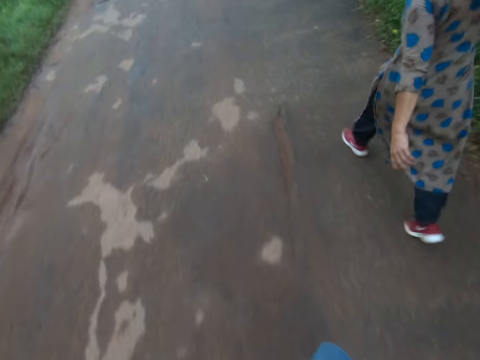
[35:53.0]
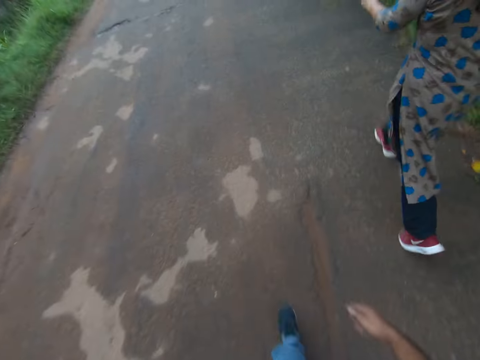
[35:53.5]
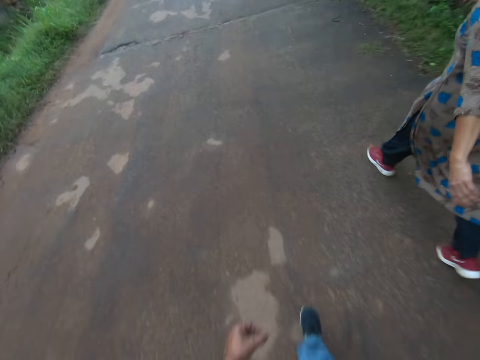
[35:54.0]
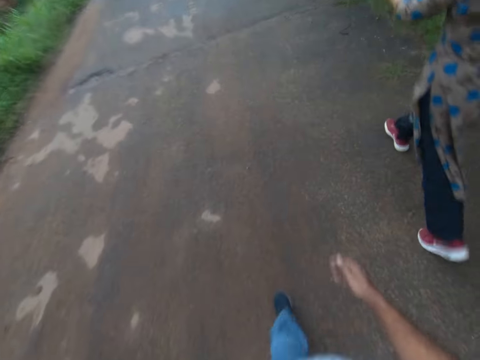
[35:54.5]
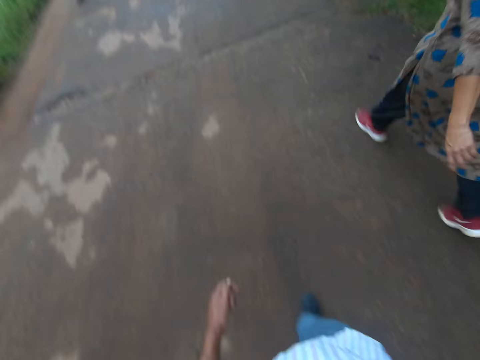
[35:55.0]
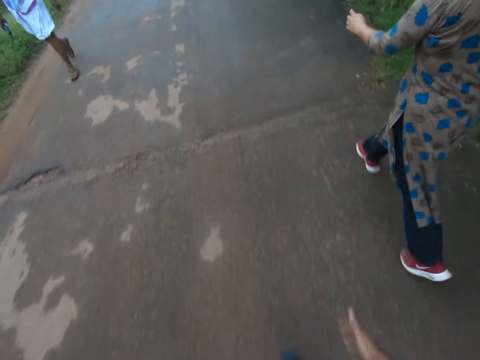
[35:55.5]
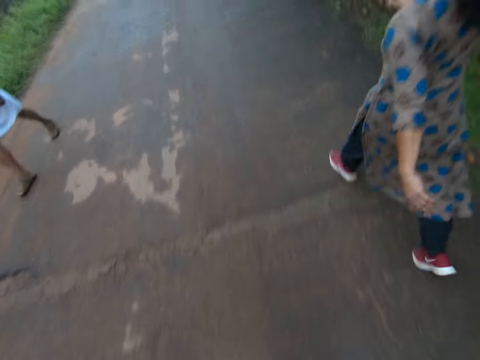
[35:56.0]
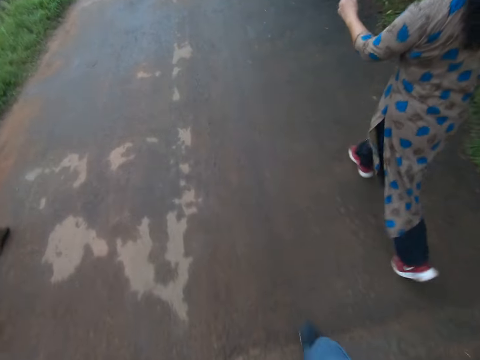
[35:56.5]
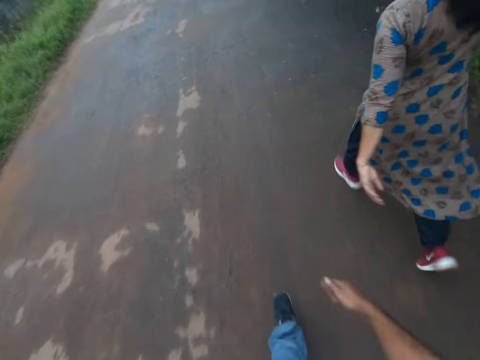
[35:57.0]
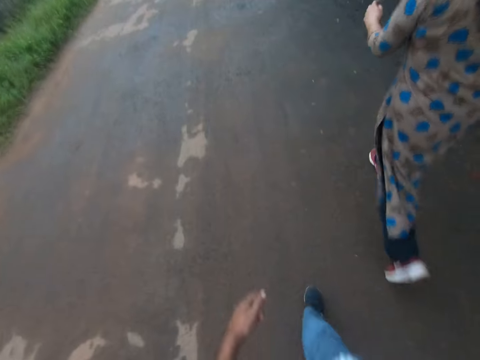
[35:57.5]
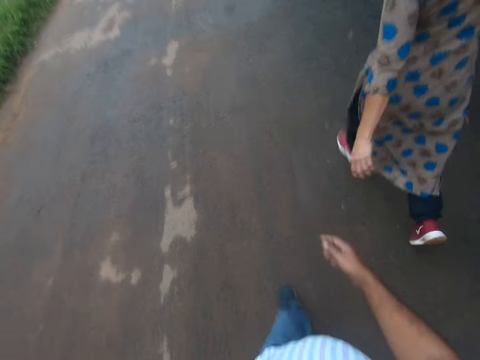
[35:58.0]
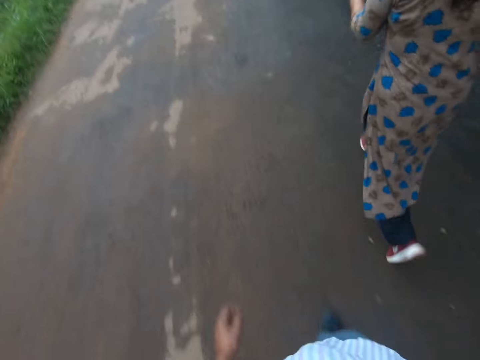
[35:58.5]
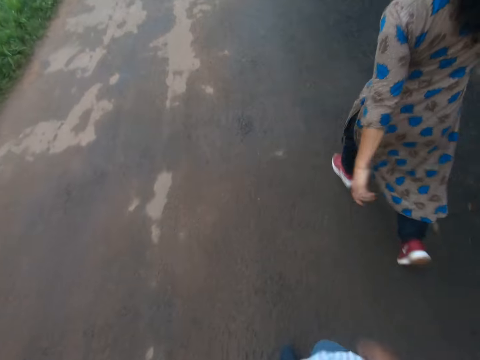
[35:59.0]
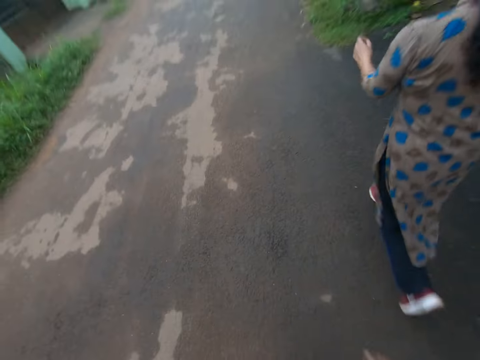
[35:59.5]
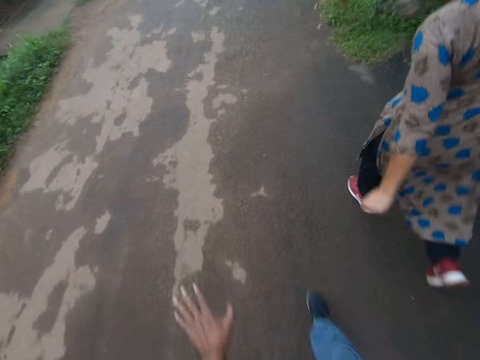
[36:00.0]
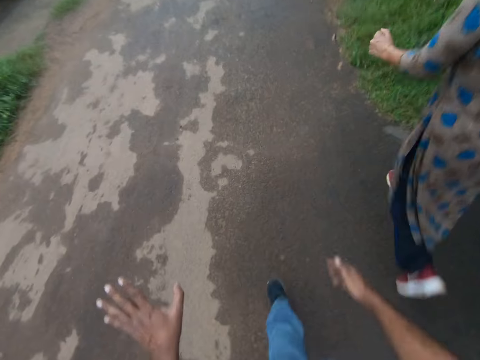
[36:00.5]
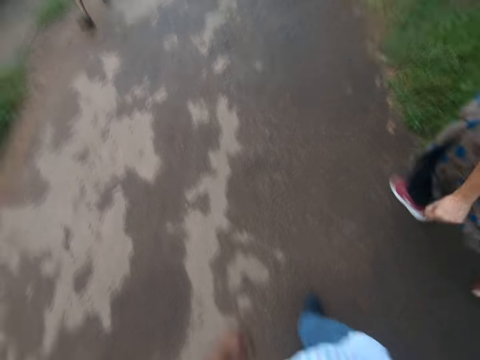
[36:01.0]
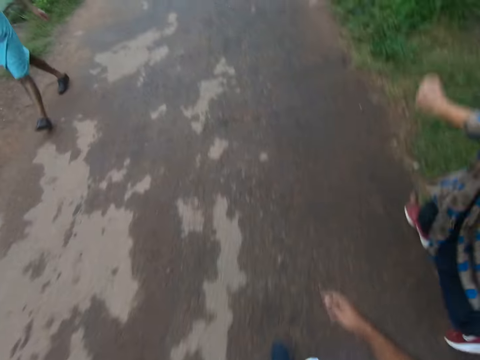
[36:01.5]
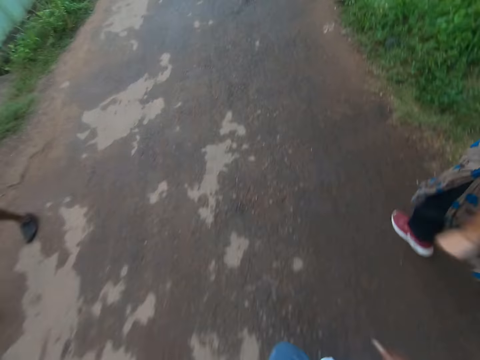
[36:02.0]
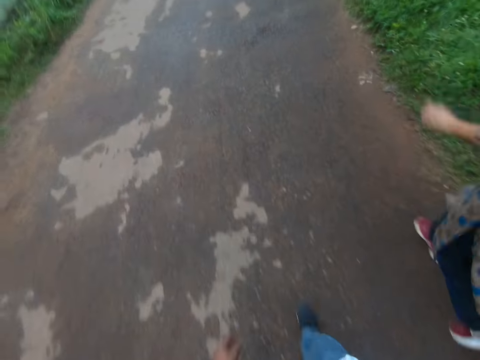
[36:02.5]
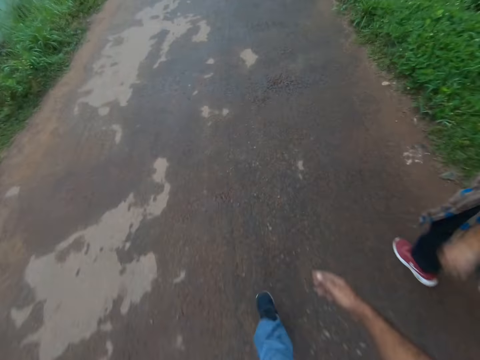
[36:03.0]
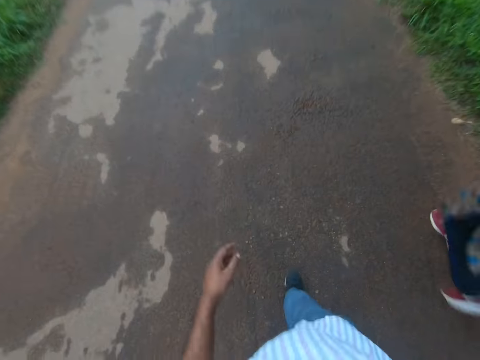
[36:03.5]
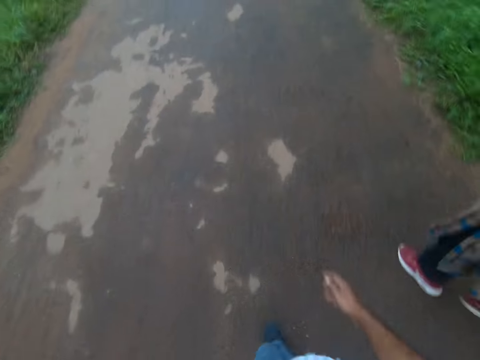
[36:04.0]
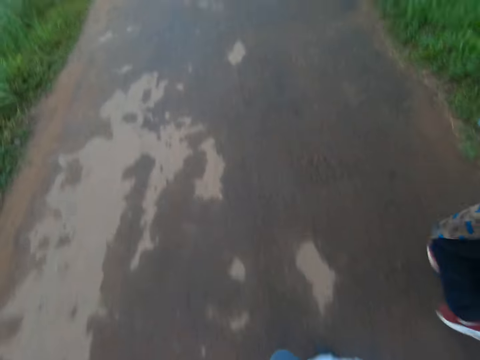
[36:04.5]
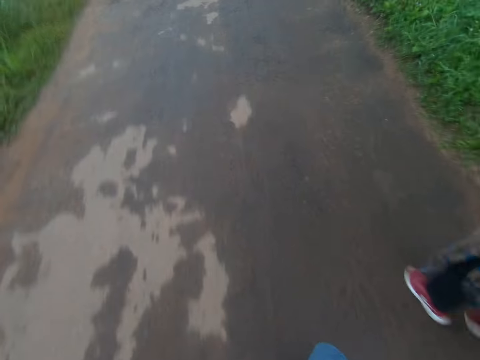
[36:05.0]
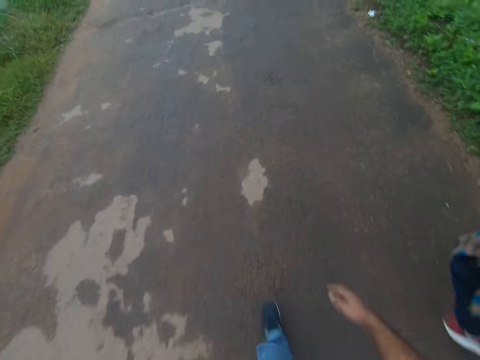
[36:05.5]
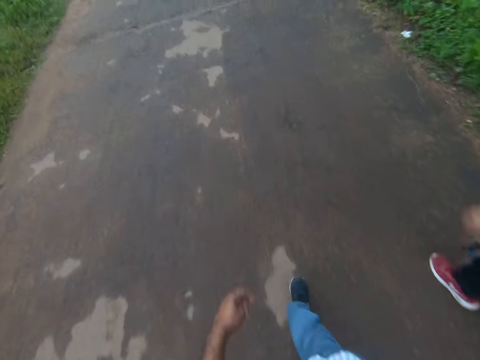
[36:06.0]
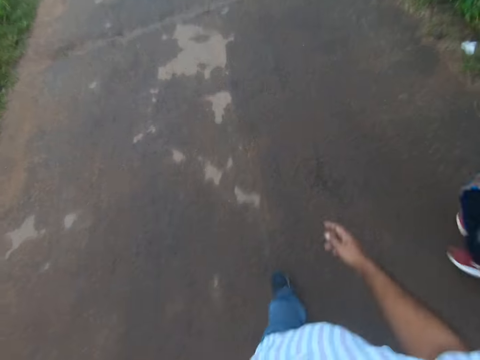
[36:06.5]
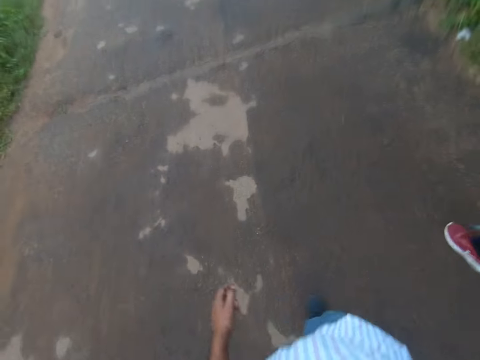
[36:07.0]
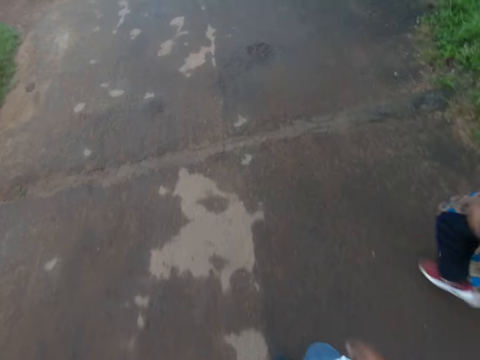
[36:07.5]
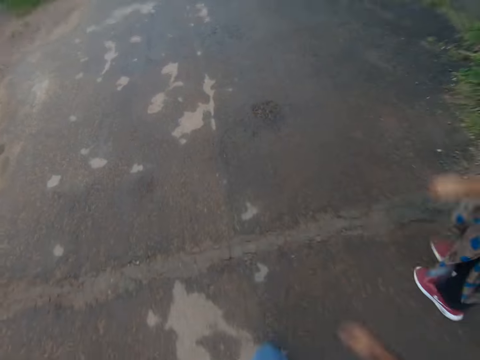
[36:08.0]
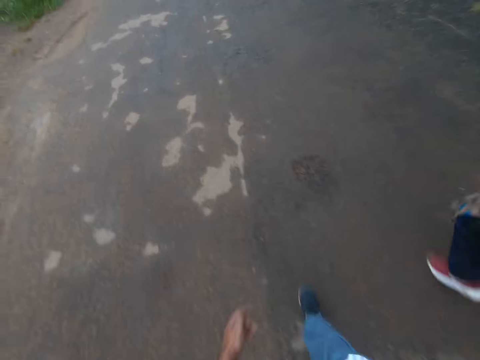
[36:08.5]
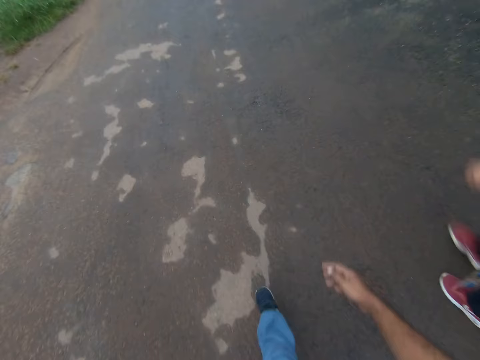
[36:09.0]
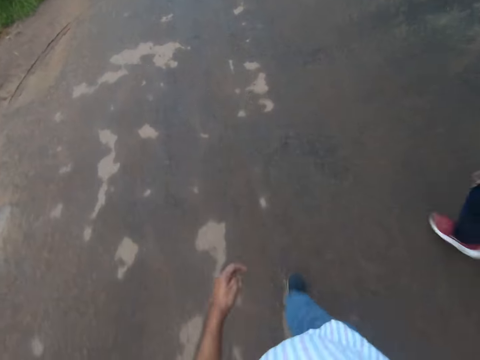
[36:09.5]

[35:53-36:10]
A man walks past the camera wearer on the road. Another man walks past the camera wearer on the road. A lady converses with the camera wearer. The camera wearer converses. The lady converses with the camera wearer.

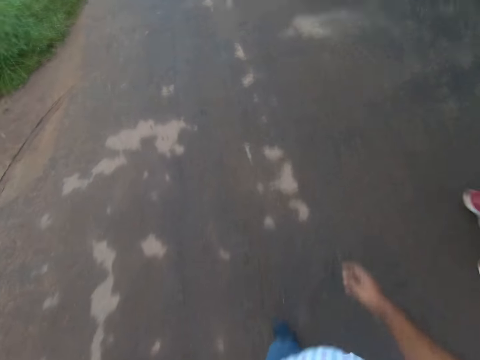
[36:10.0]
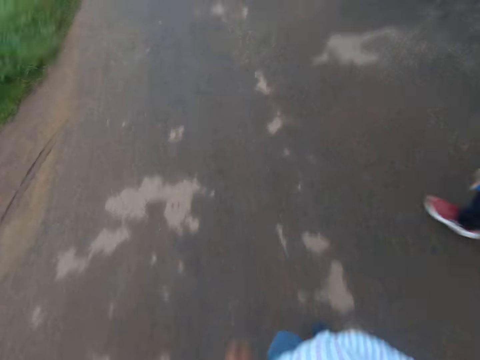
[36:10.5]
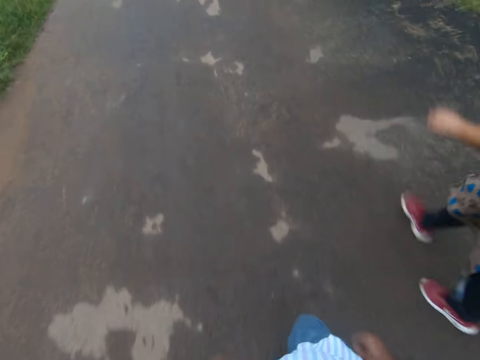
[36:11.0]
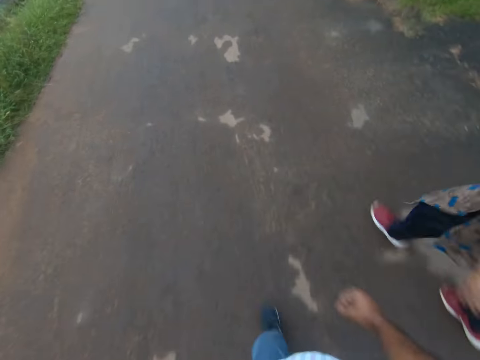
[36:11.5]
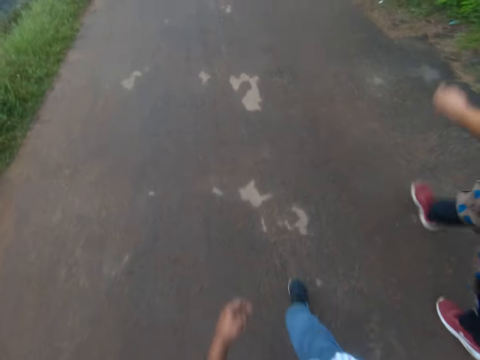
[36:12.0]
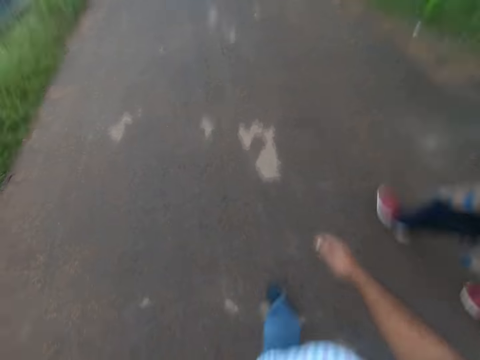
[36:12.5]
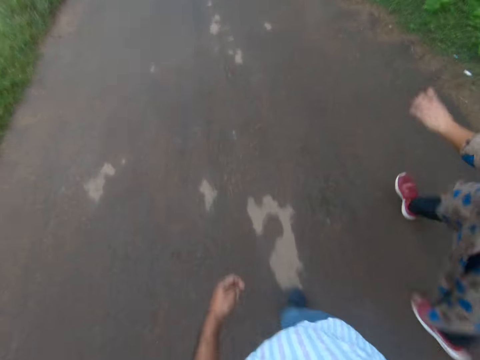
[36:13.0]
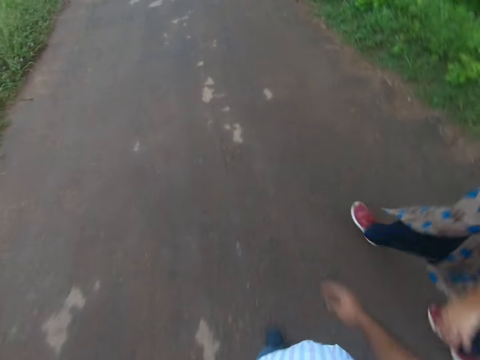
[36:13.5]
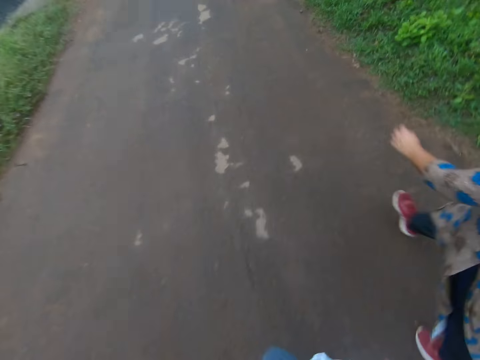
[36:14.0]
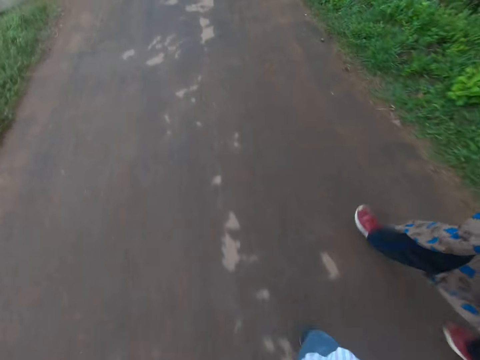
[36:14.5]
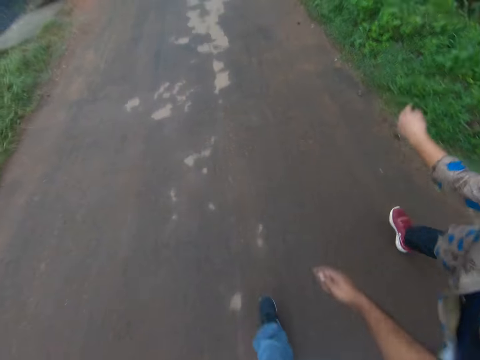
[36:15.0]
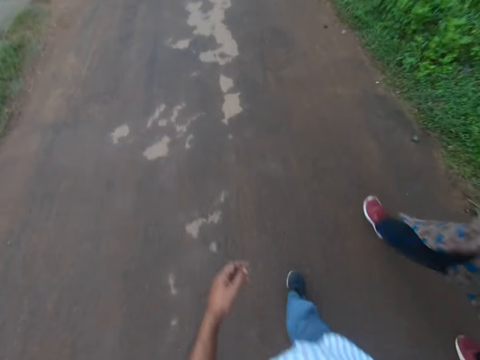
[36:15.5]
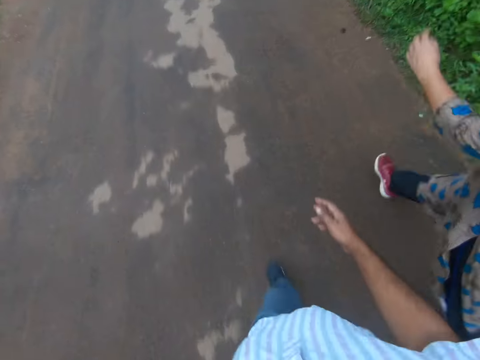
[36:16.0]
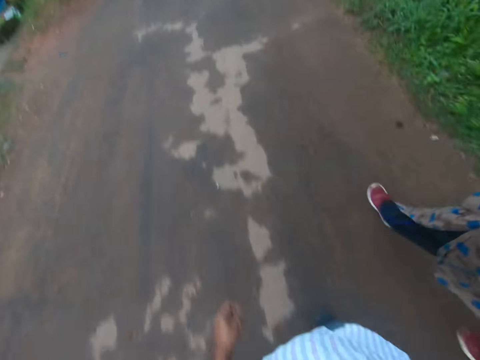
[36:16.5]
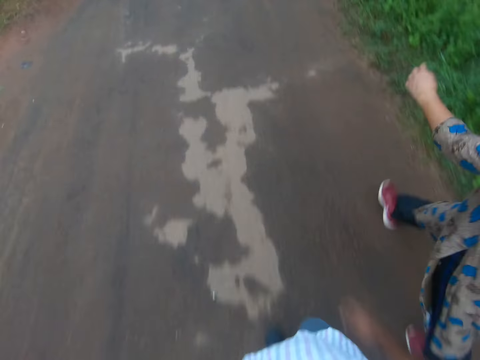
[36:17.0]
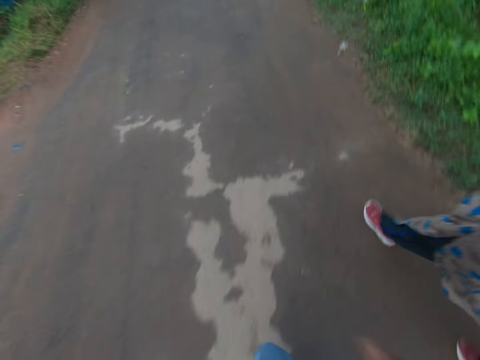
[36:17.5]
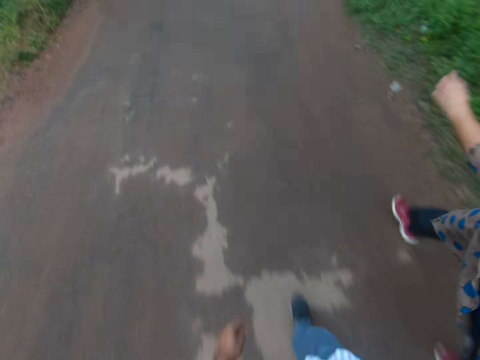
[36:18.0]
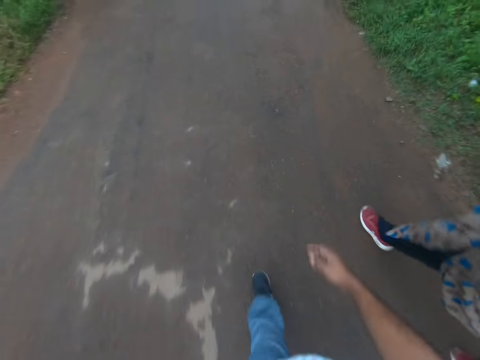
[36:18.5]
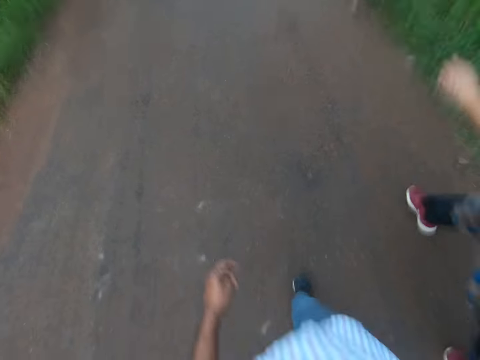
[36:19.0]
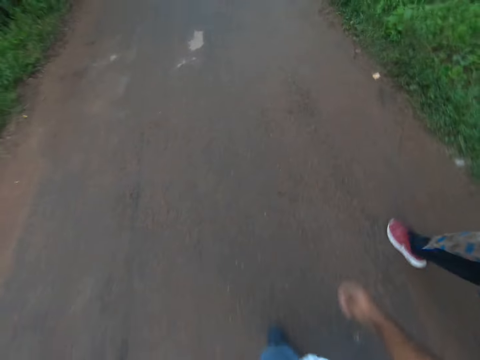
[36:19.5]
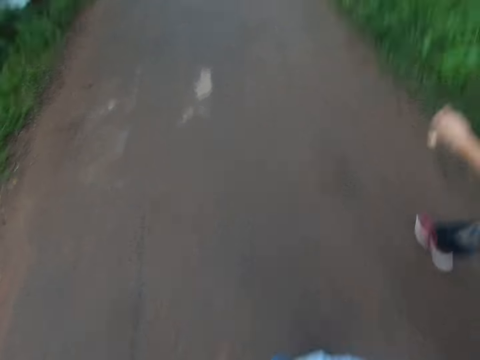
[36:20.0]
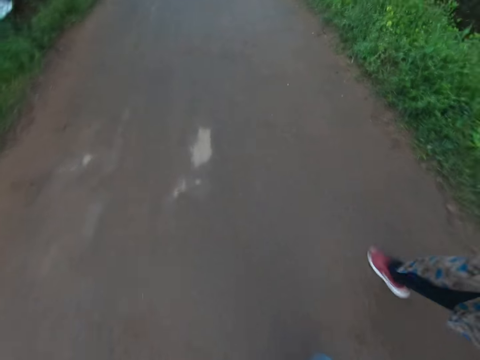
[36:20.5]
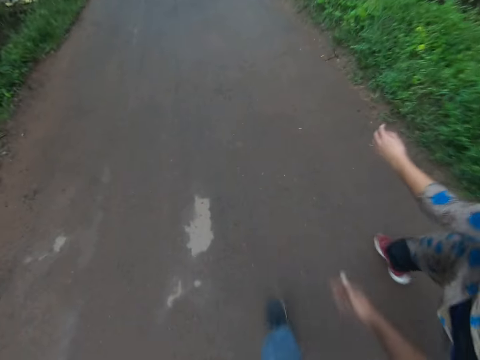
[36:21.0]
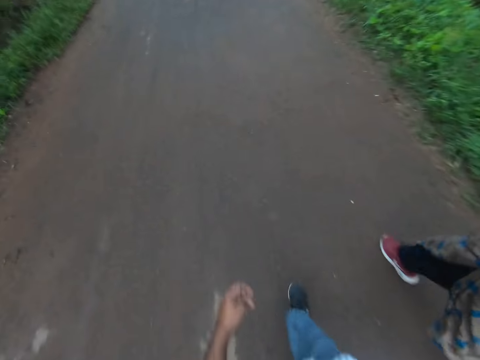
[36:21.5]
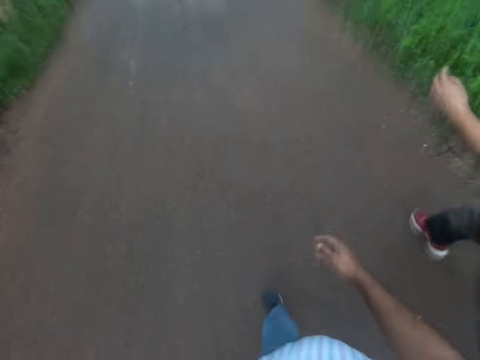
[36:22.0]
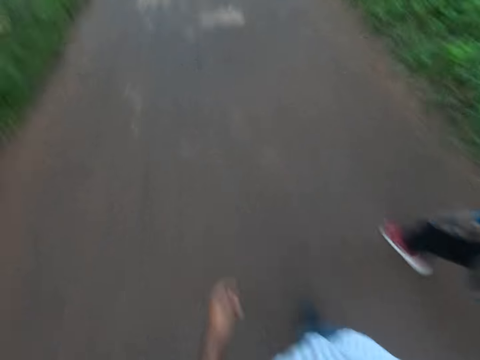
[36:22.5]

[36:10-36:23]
The camera wearer talks to a woman. The woman talks to the camera wearer.
